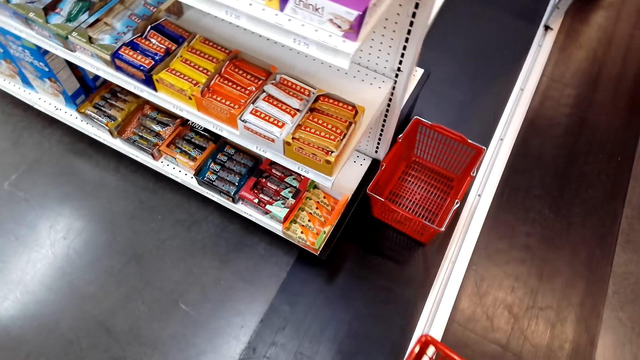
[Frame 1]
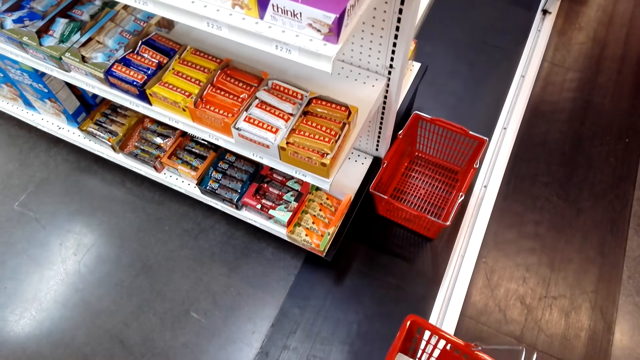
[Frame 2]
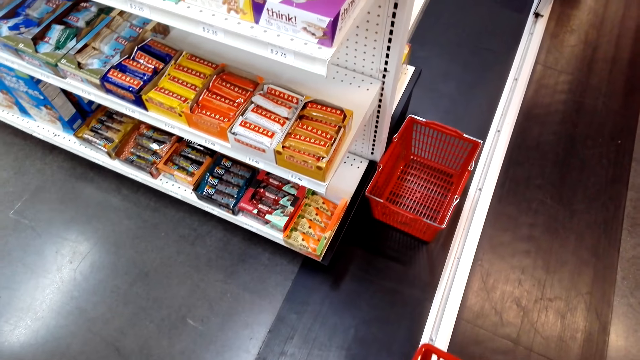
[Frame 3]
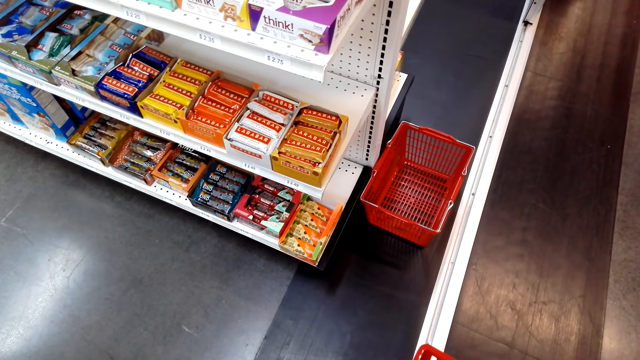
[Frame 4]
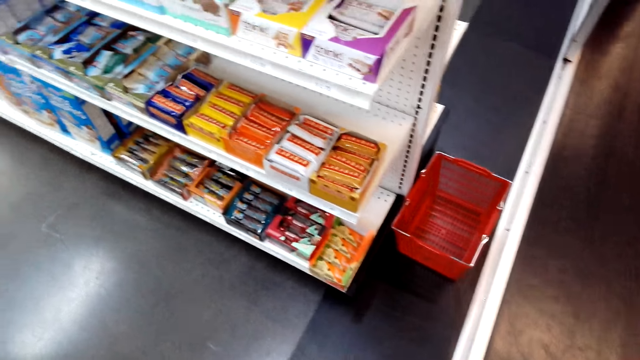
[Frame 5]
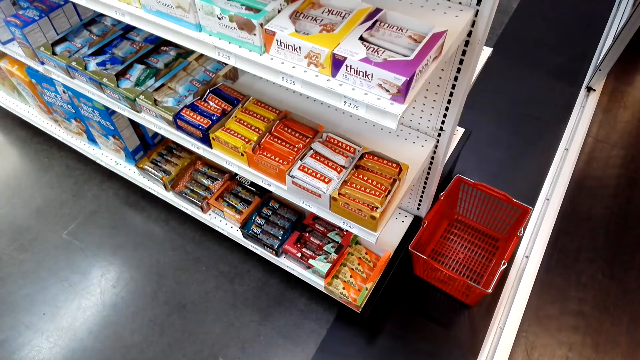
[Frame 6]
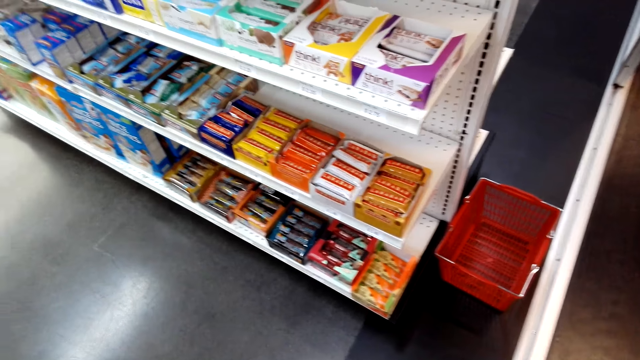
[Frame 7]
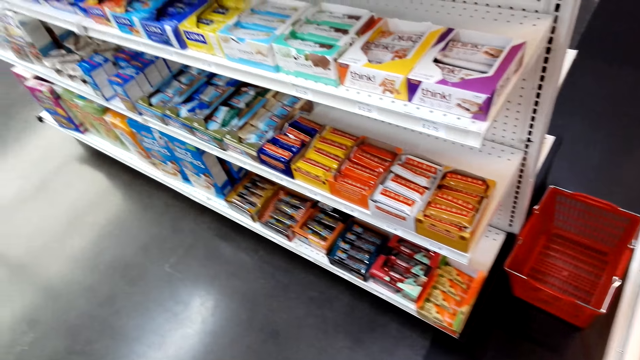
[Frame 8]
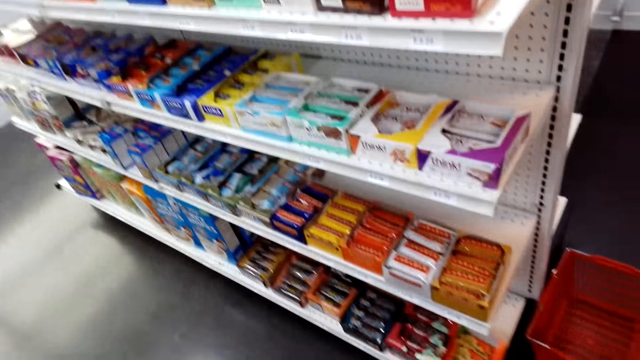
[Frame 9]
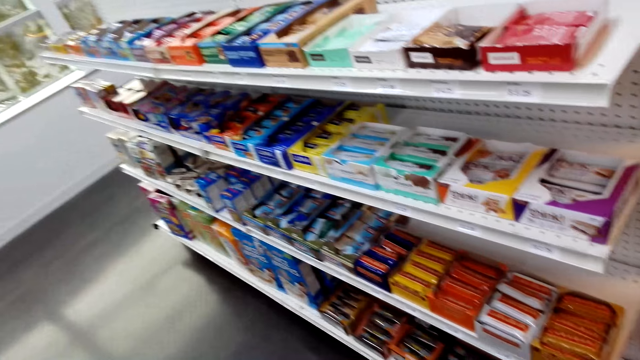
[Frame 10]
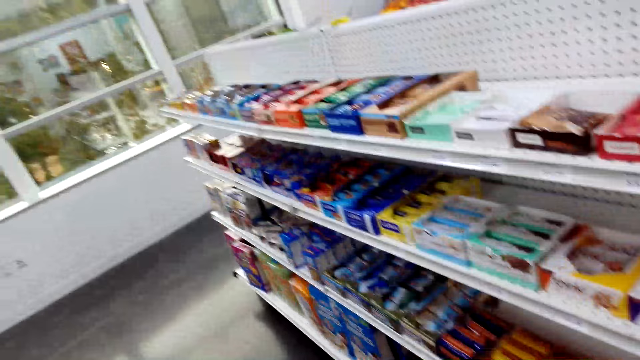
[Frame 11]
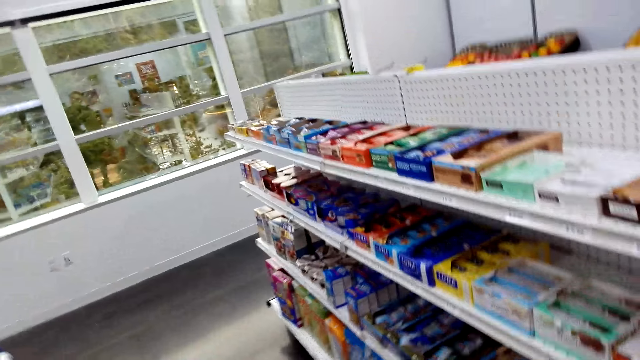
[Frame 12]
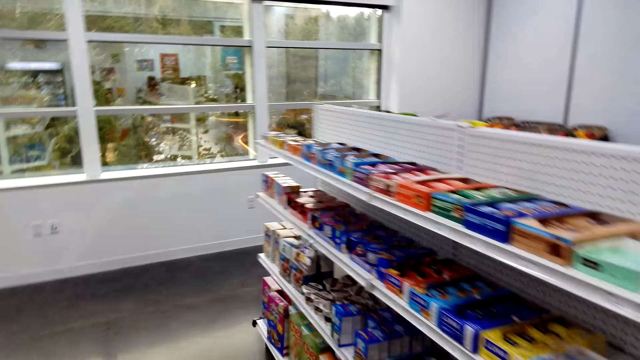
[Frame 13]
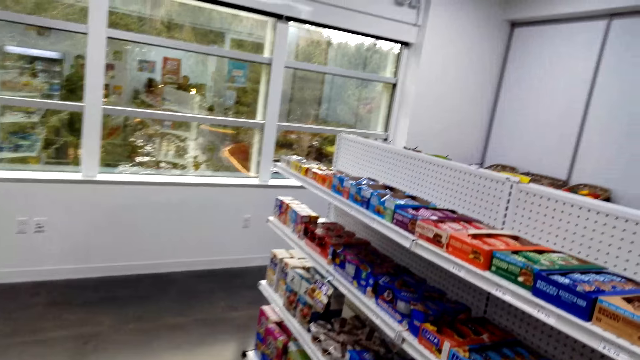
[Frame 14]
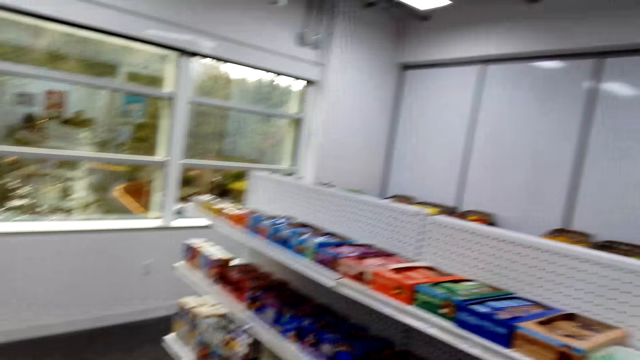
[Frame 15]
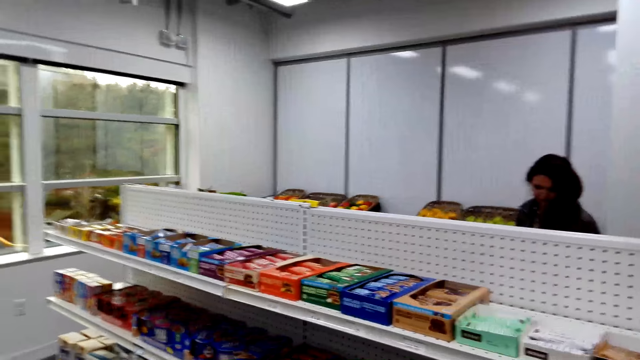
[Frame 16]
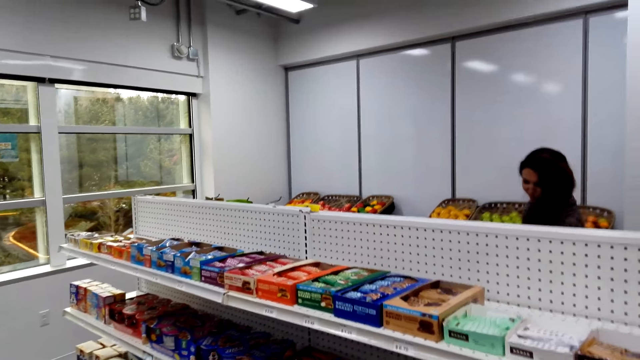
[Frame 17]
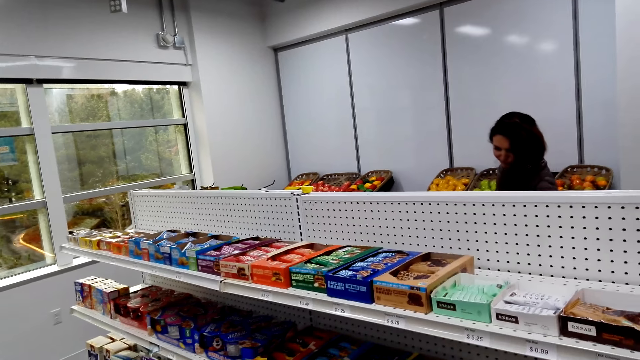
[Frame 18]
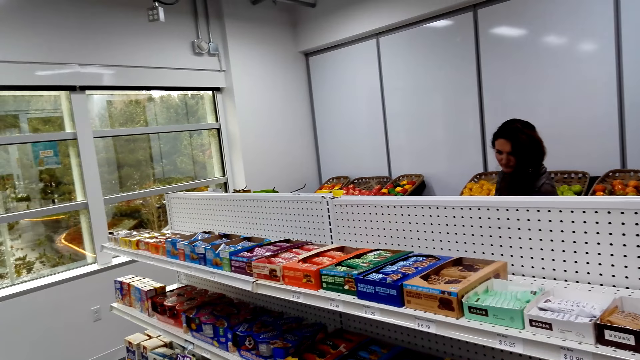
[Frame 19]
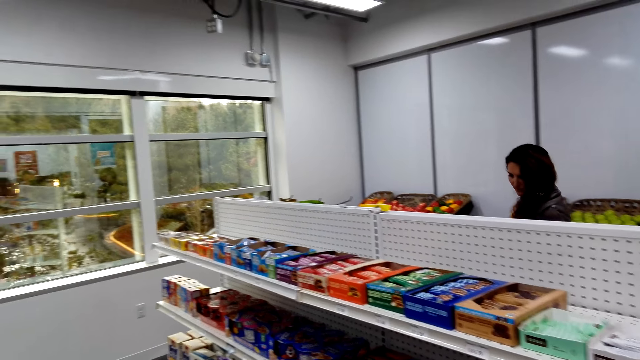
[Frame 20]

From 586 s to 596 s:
The camera wearer looks at items on the shelves. They walk.

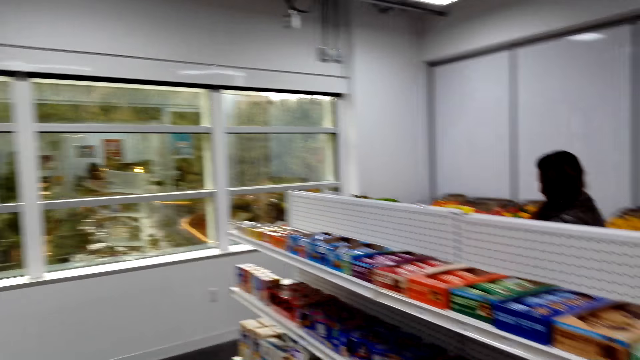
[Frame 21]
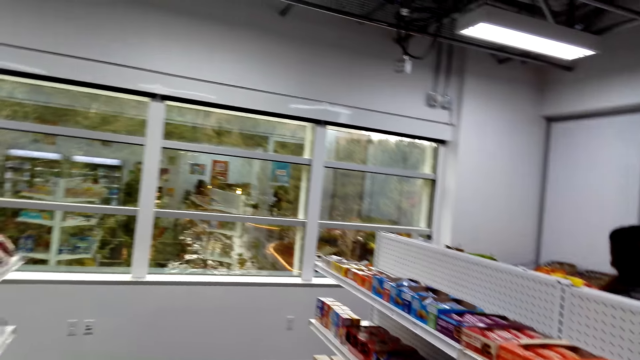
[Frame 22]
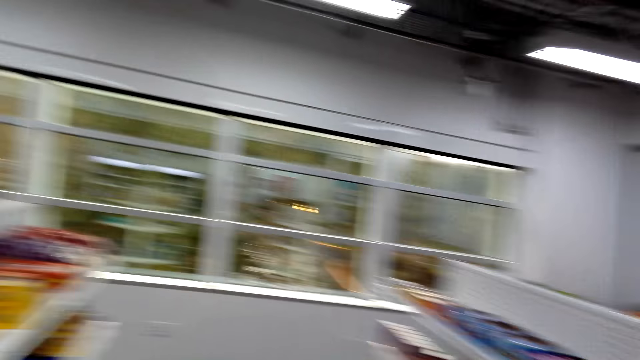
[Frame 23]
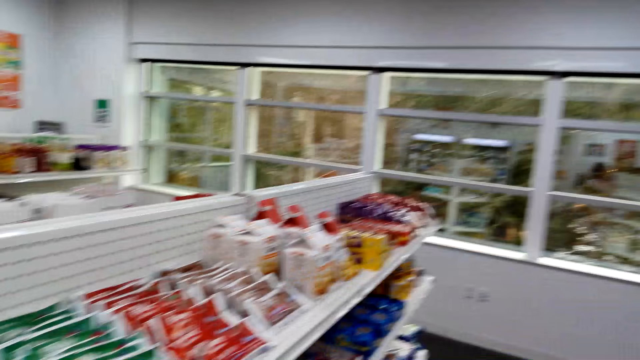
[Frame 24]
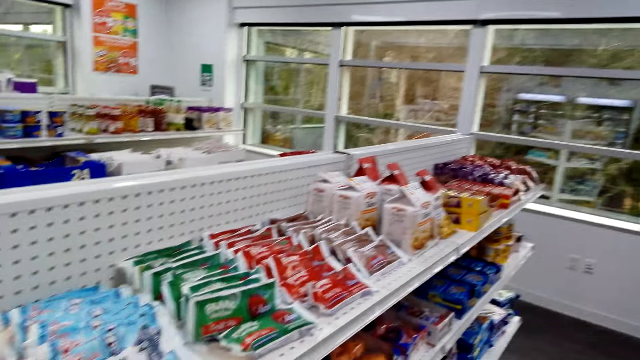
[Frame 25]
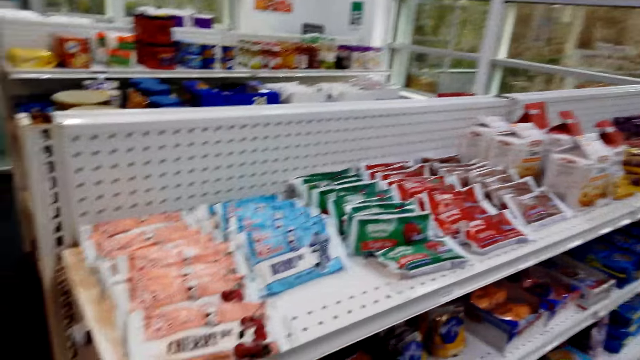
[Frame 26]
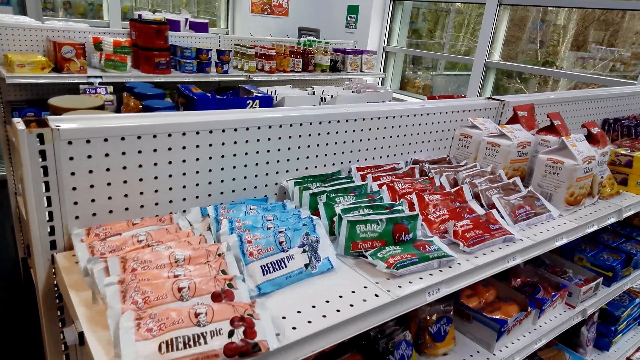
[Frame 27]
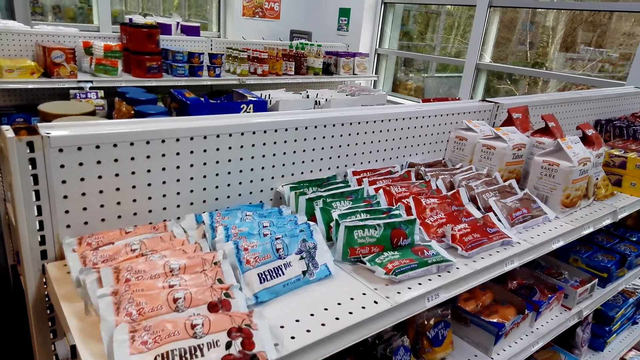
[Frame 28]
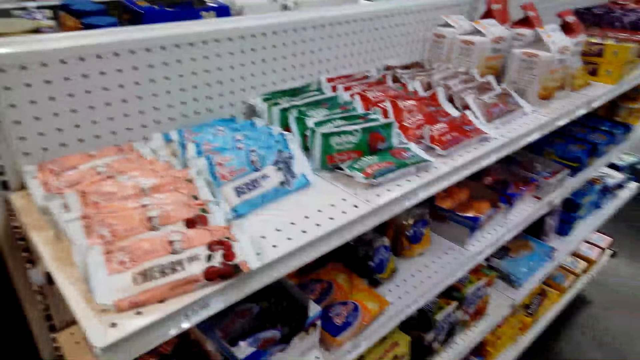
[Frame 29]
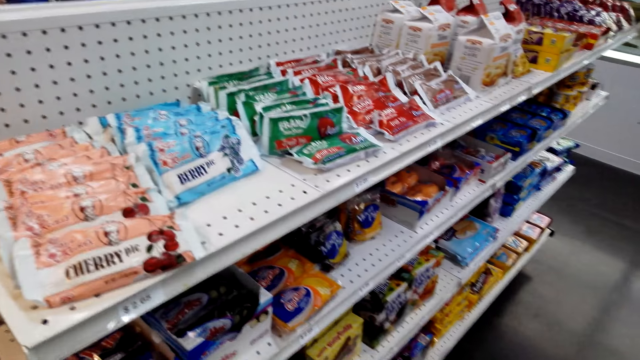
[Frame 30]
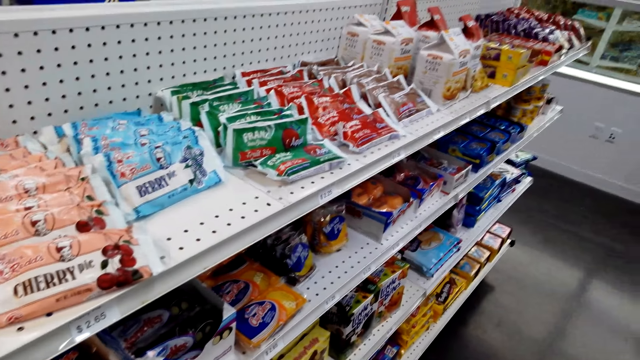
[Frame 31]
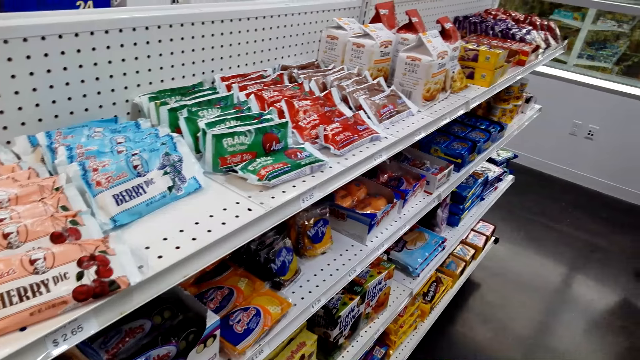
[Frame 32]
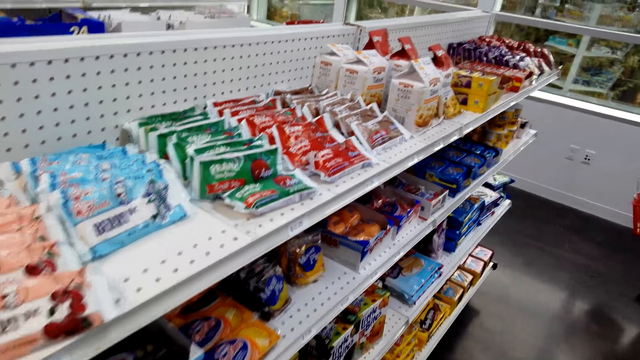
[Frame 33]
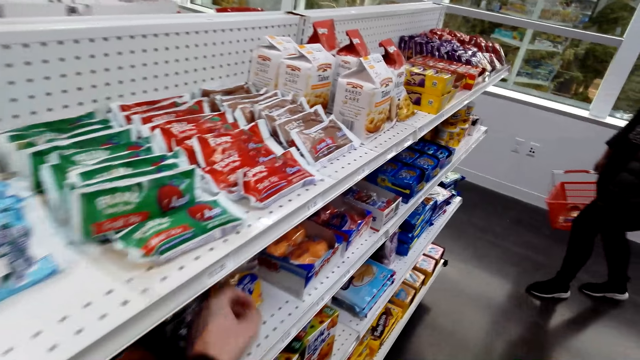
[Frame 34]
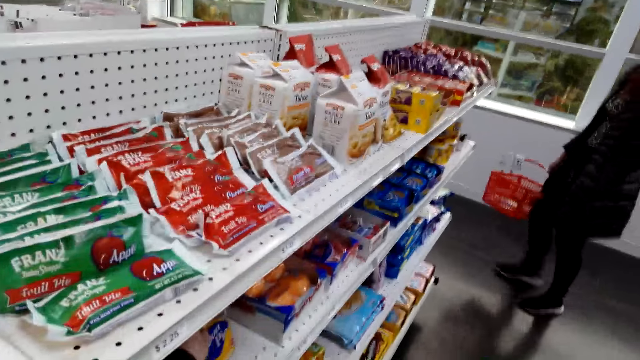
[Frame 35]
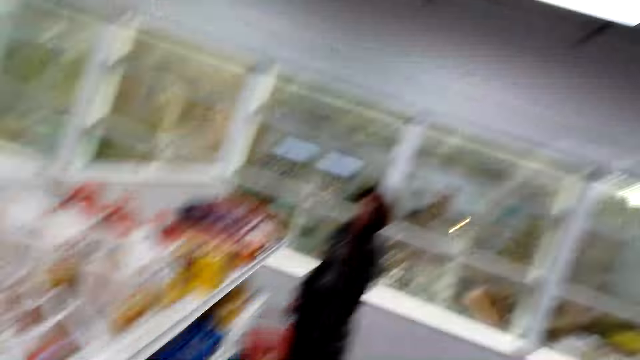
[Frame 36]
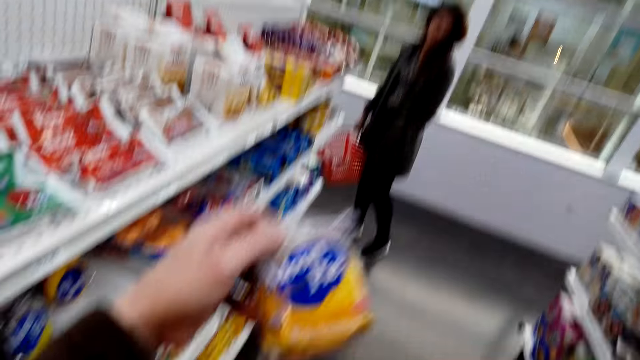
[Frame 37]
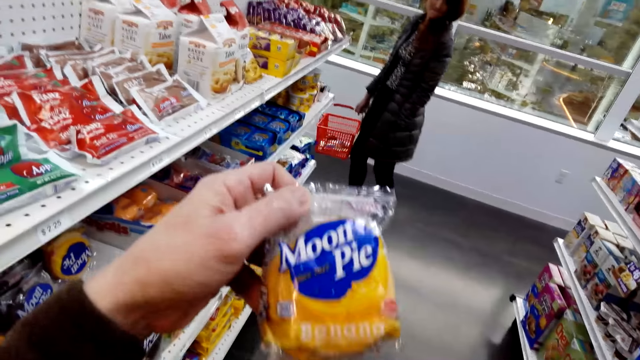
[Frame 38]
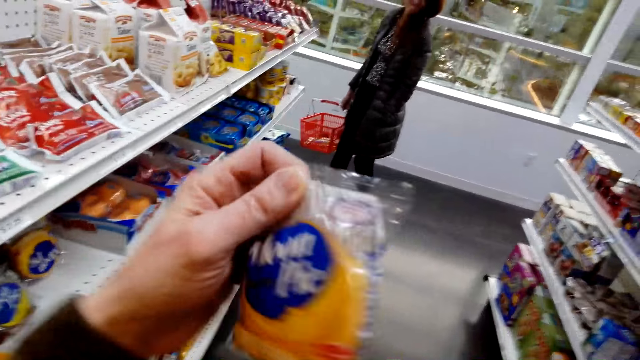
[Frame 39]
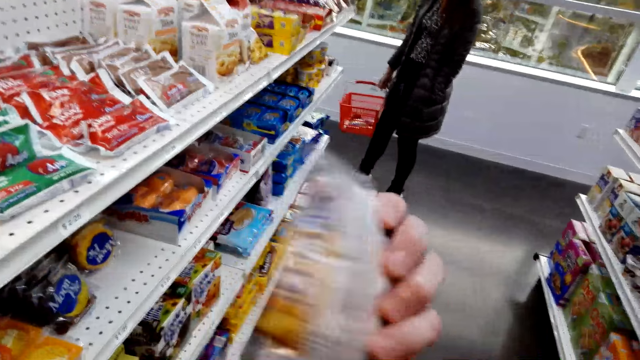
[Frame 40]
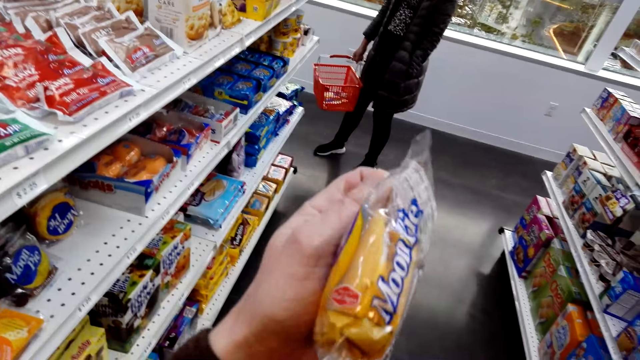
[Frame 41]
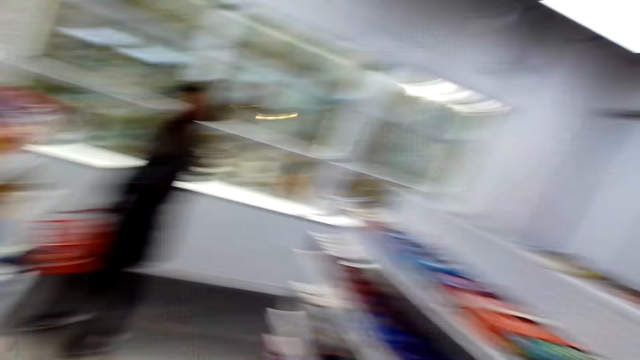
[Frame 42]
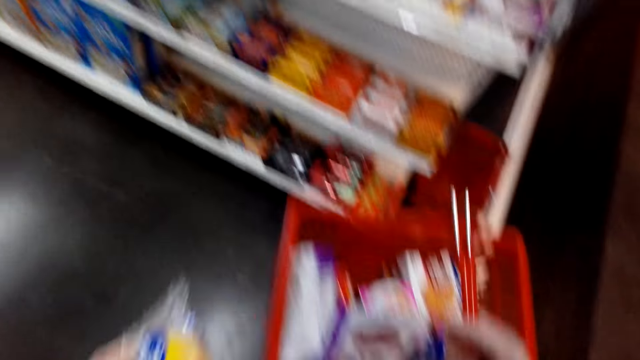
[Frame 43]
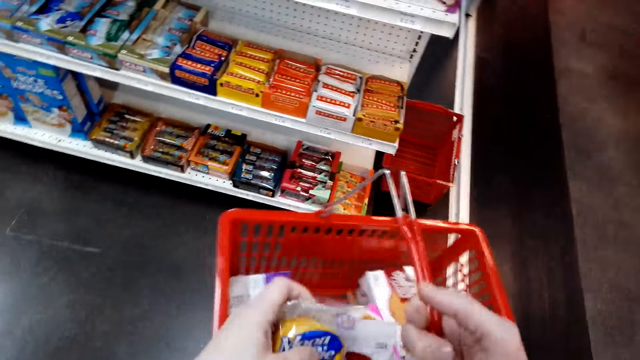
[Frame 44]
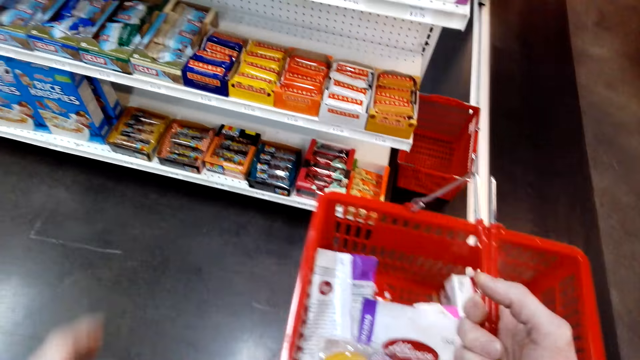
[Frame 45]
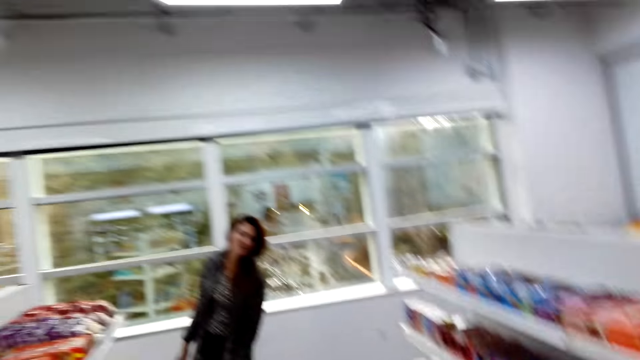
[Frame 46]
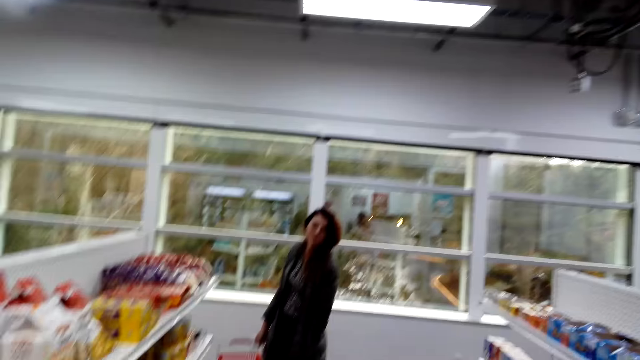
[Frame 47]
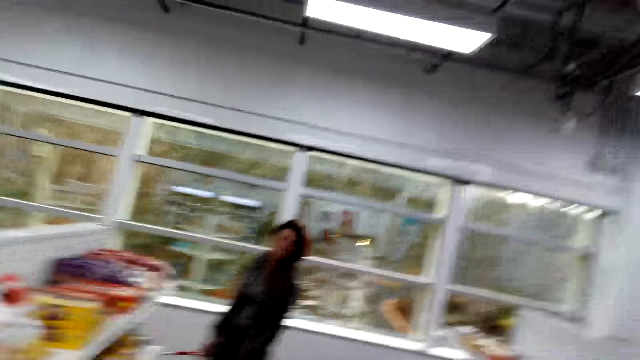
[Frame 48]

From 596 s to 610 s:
The camera wearer looks at items on the shelves. They pick a banana moon pie from the shelf. A woman takes the packet of moon pie. The camera wearer looks at the paper label for the banana moon pie. They hold the packet of moon pie. They place the banana moon pie in the shopping basket. The woman speaks to the camera wearer.
